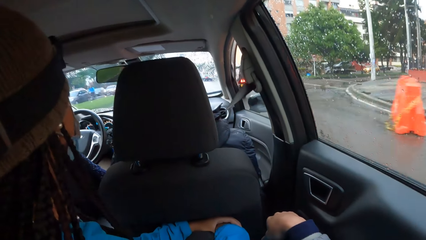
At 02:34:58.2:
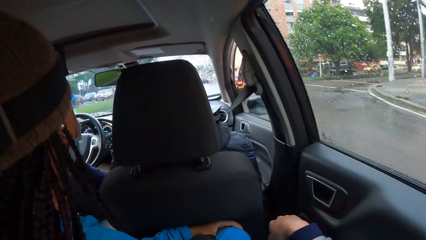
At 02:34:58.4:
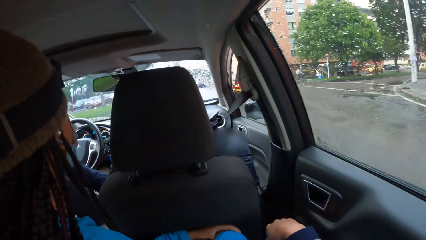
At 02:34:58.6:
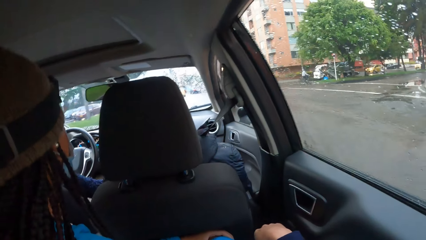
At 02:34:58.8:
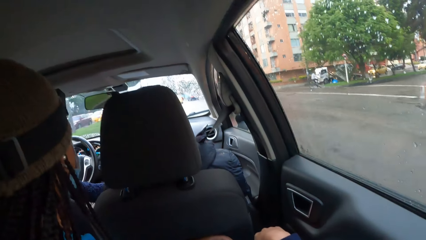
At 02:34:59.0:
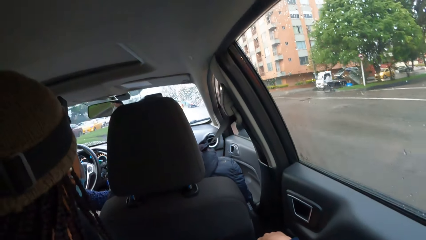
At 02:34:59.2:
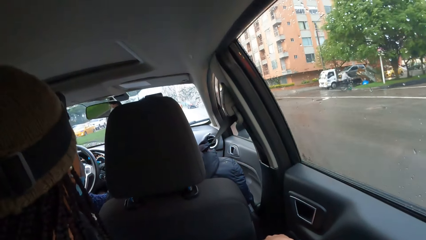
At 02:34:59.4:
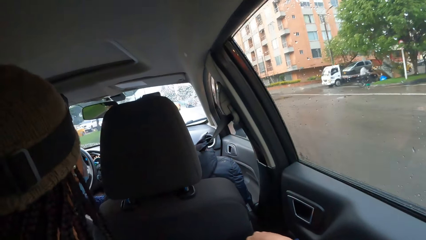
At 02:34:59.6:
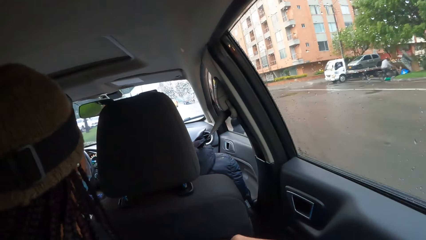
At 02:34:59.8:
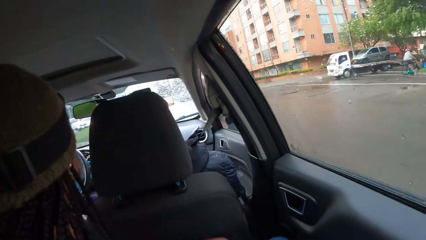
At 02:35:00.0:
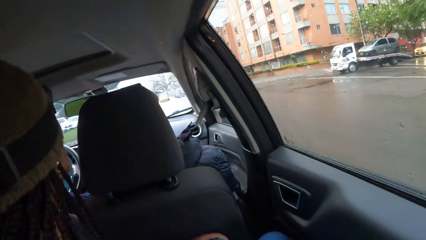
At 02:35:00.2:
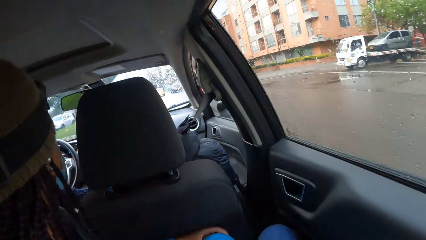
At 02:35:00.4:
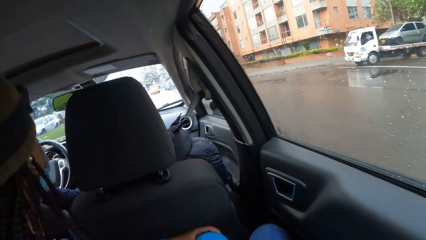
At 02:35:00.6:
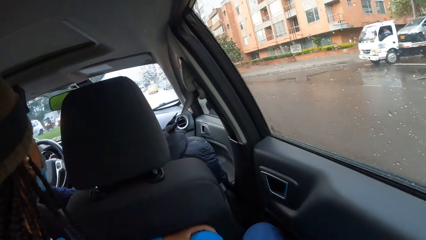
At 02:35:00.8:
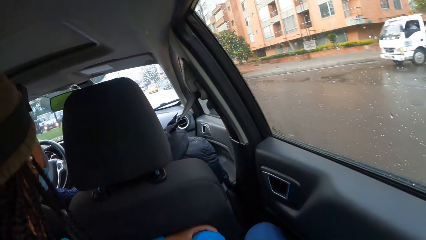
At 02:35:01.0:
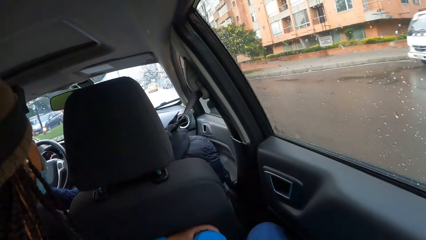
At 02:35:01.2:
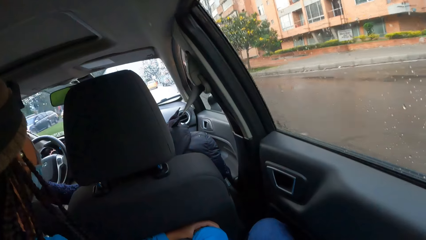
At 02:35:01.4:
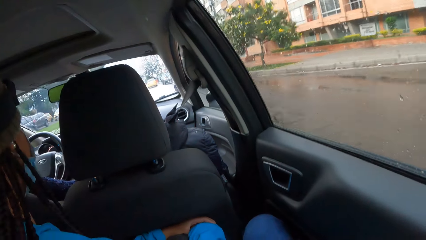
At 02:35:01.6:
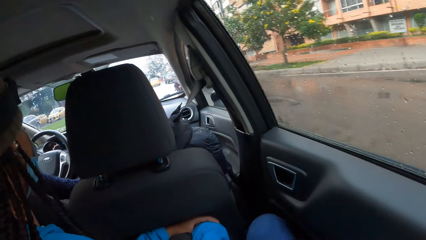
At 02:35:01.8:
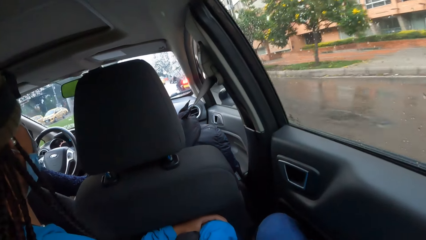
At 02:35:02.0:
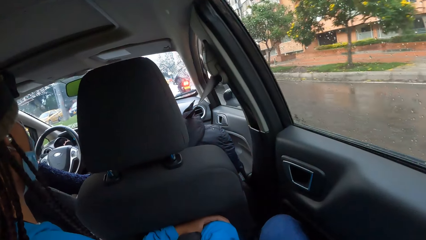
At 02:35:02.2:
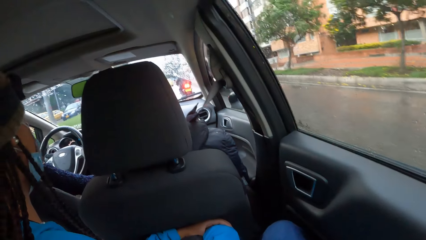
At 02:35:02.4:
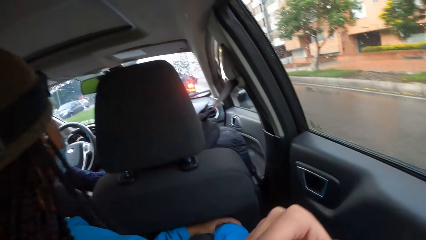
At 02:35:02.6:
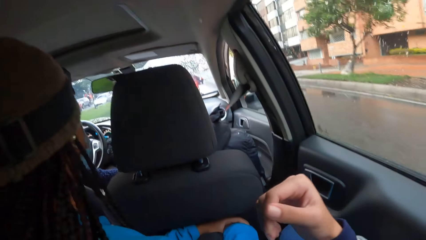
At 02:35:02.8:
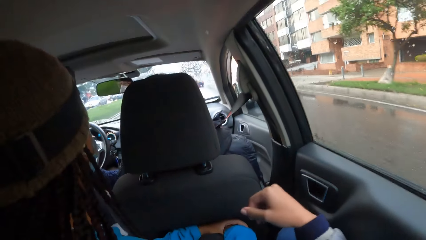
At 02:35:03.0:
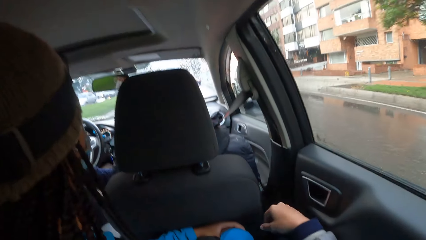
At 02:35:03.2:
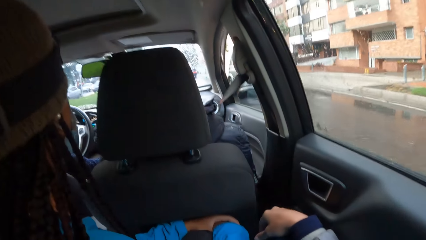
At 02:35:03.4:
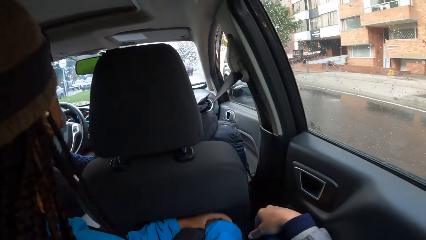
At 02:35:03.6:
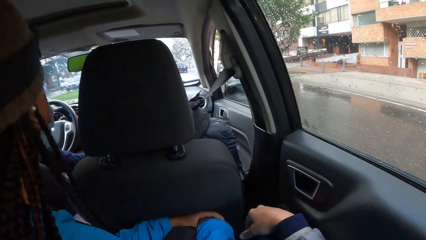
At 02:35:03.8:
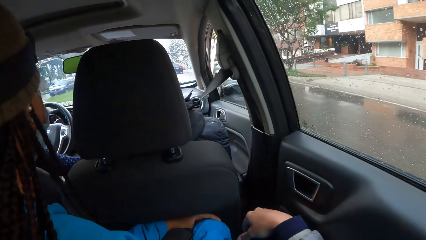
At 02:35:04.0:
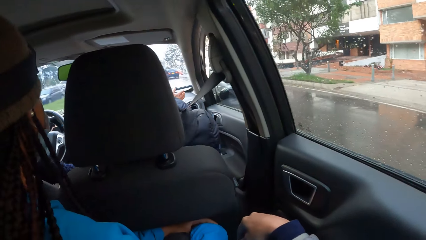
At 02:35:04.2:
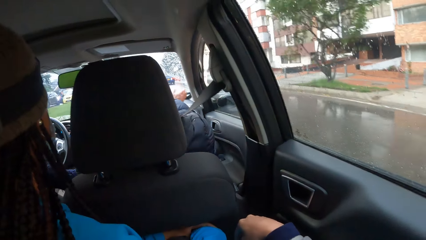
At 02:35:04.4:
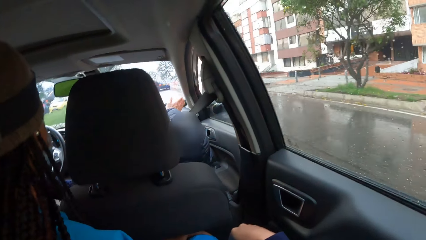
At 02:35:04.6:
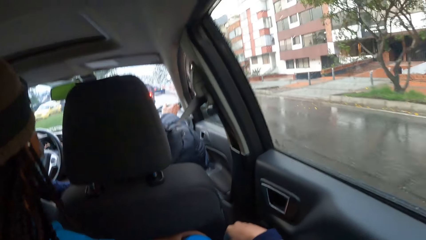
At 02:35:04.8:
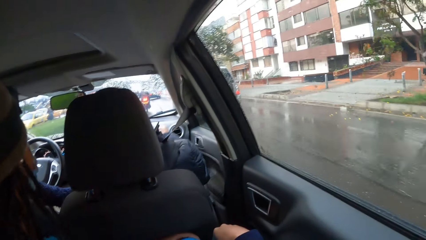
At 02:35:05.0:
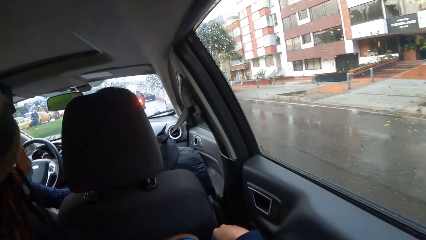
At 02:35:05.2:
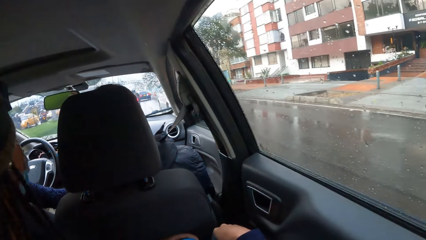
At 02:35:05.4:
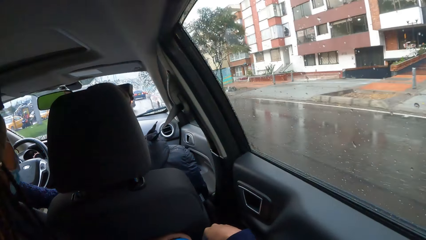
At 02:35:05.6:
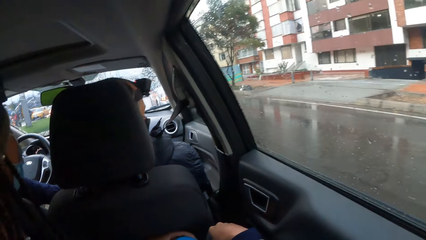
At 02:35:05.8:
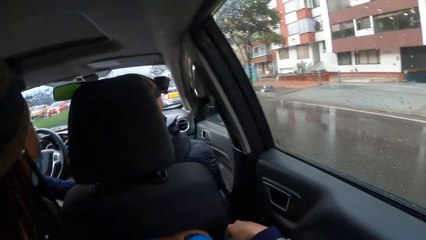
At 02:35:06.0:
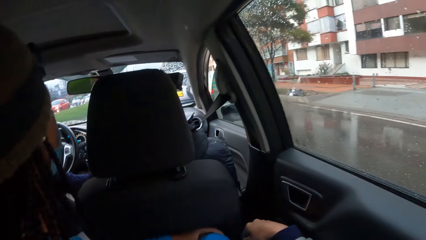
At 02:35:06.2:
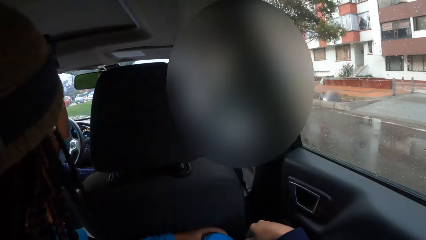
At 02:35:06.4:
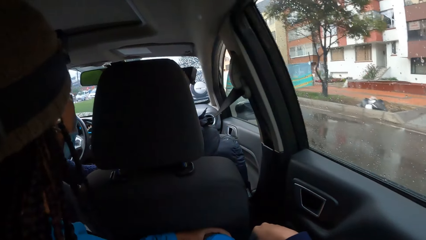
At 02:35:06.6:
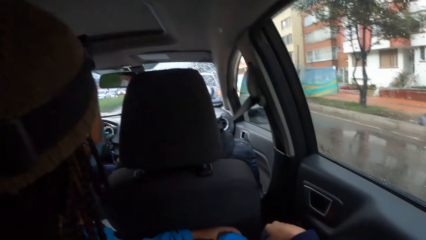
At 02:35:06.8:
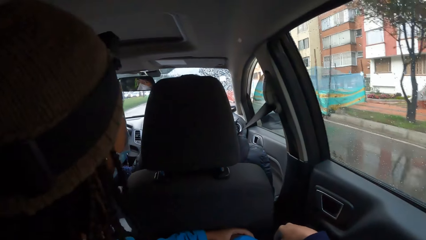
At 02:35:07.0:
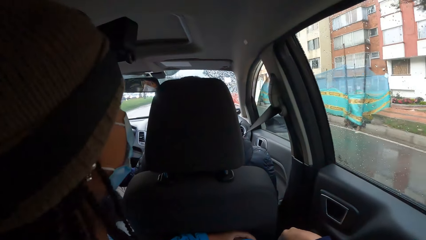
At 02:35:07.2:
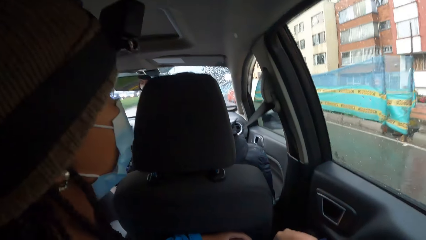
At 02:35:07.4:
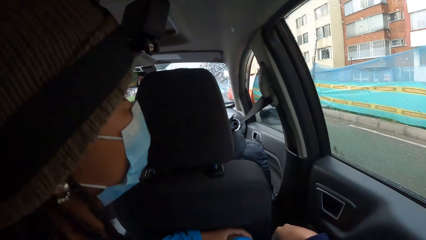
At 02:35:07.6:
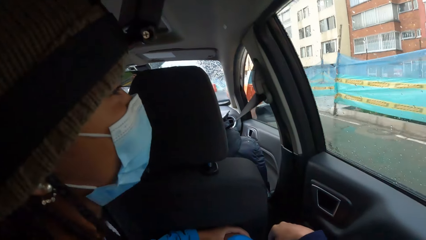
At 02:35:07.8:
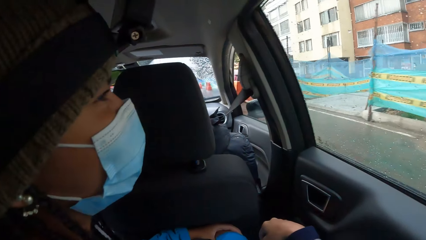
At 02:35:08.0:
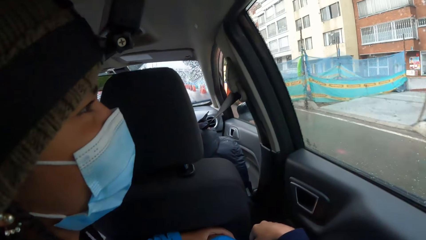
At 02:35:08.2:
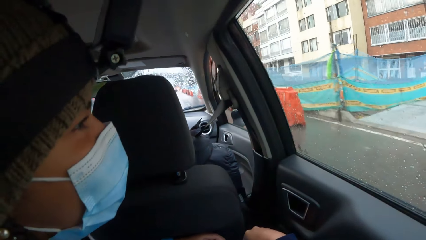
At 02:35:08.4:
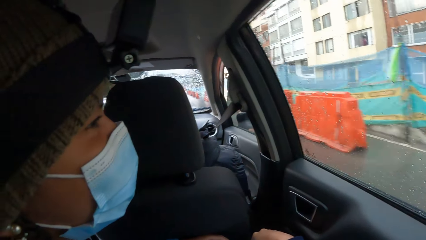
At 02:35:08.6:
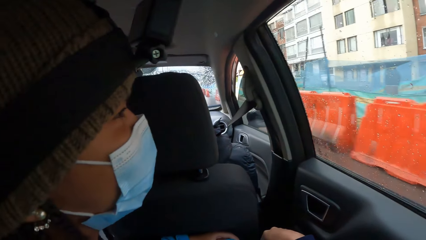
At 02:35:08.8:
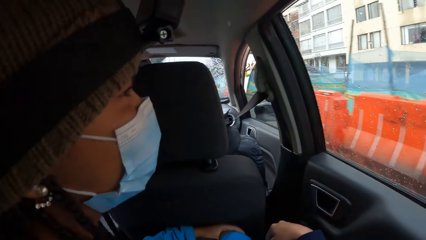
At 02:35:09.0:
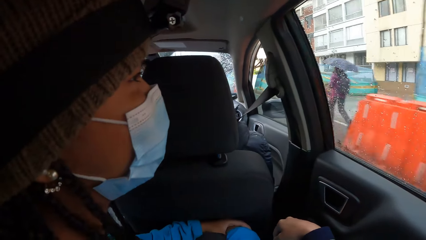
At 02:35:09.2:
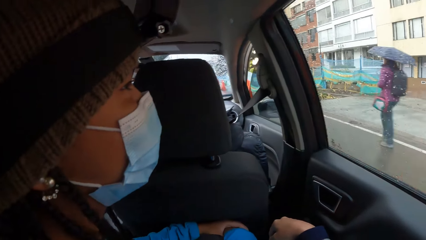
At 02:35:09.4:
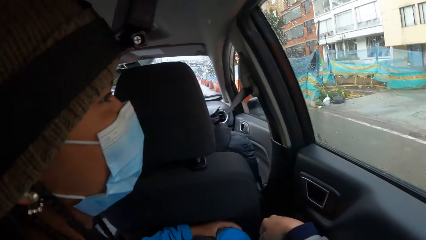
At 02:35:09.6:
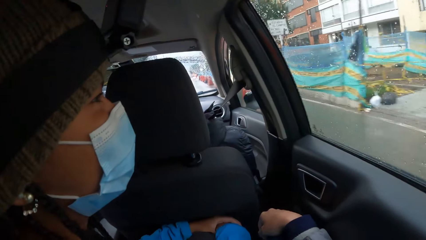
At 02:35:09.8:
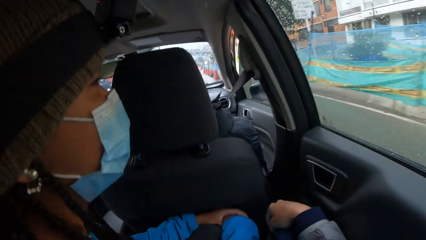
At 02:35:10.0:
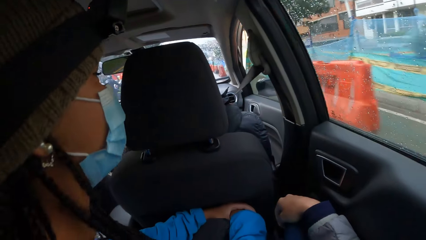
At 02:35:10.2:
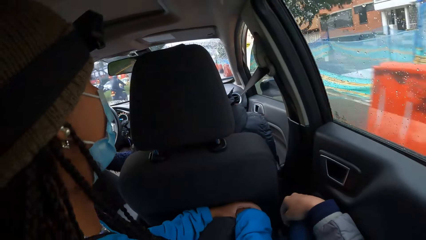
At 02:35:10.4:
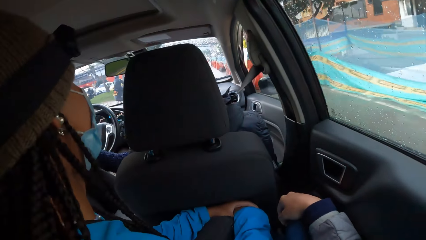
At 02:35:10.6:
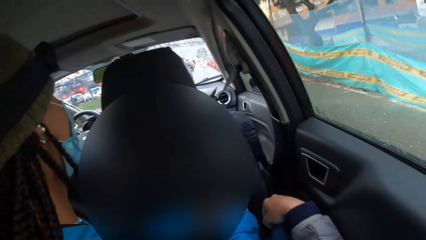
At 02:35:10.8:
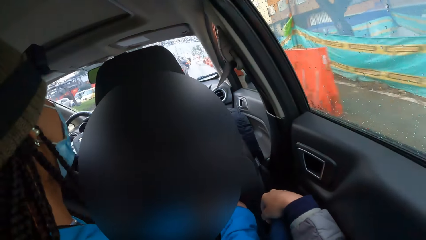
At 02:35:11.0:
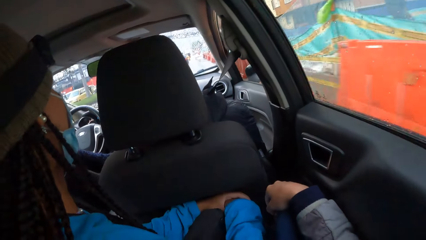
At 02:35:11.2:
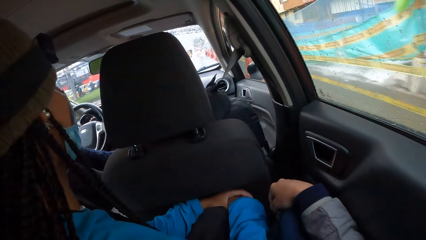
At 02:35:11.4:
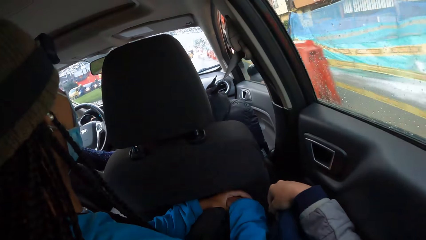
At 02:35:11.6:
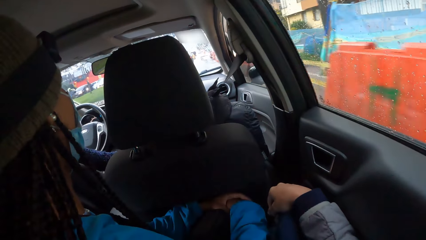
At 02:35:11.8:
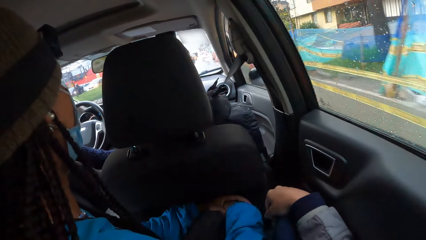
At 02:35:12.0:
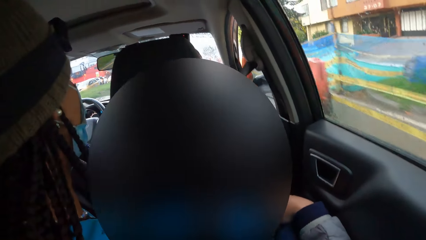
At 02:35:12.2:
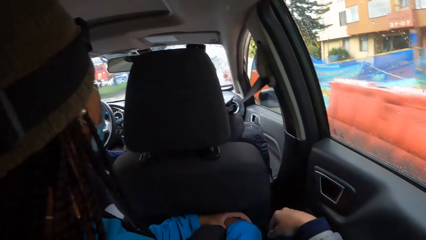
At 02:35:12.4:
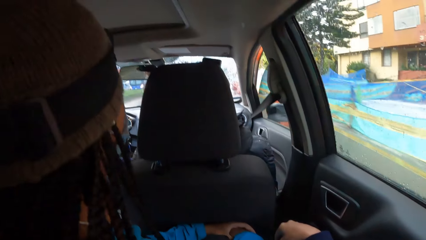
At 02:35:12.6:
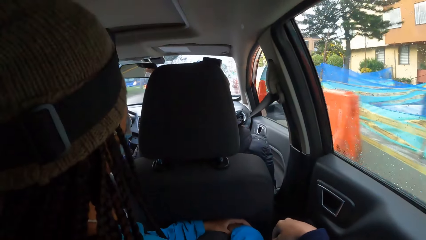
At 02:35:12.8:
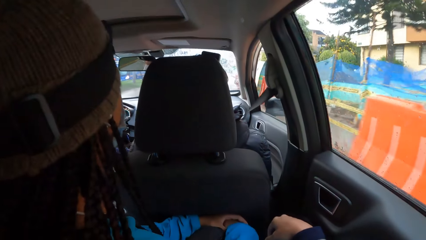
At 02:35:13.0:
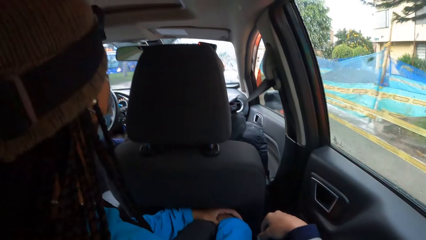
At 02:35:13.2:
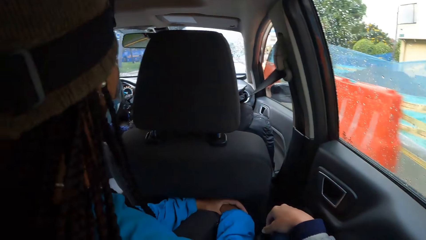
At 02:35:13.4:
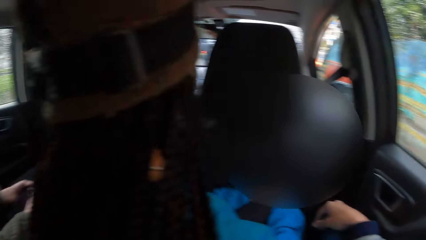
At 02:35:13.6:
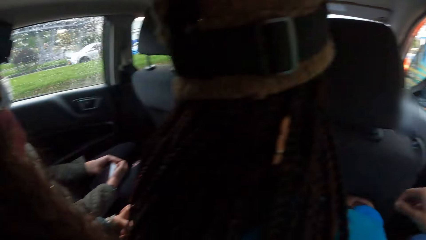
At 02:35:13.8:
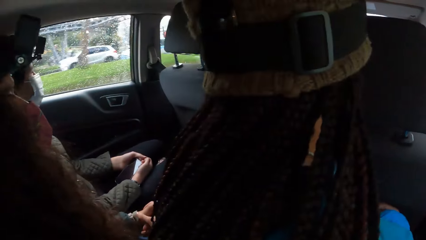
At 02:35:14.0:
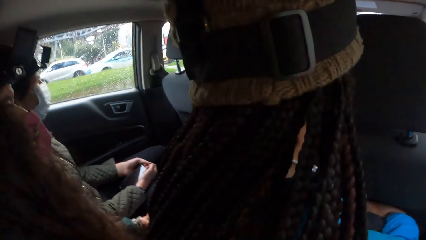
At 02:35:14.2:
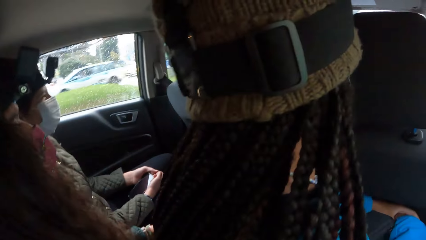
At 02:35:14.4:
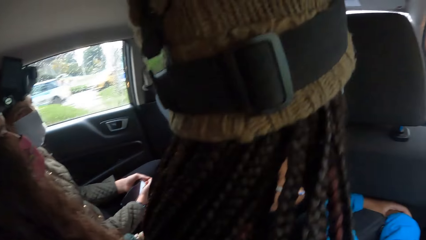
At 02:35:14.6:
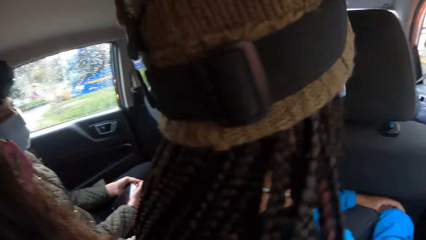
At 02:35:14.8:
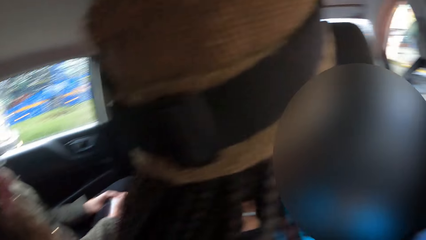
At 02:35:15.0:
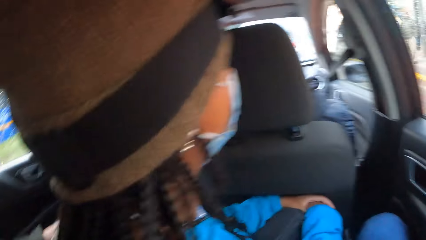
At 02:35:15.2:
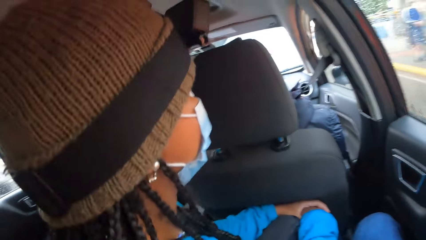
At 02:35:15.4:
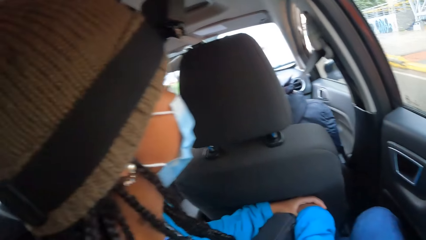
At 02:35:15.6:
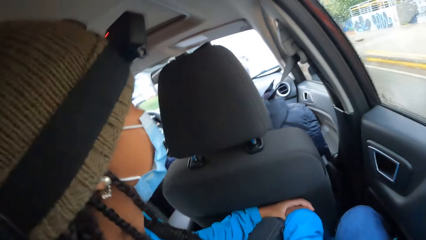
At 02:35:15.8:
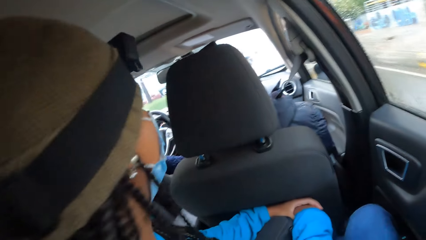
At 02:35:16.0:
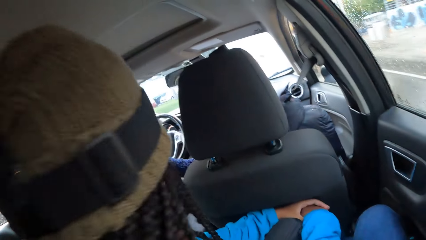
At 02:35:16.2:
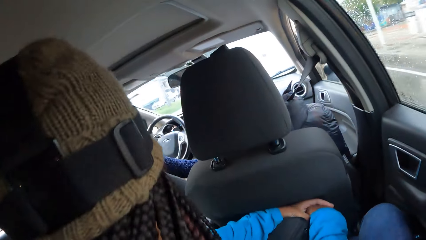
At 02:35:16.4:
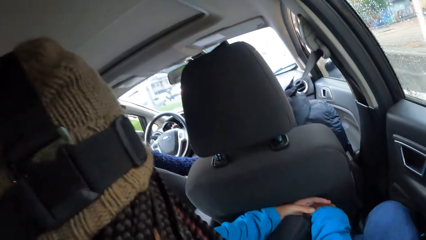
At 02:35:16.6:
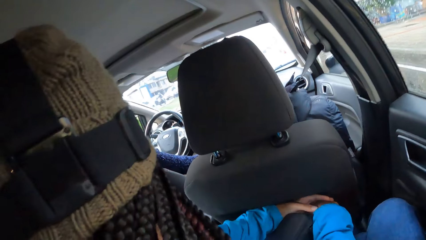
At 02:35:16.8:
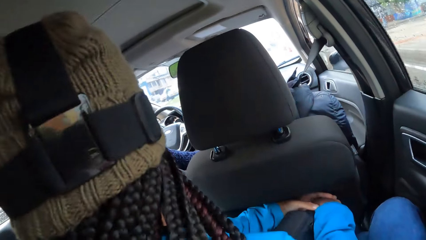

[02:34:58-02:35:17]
The camera wearer raises his hand. He drops his hand. He looks outside the car. He looks around. He raises his hand.
